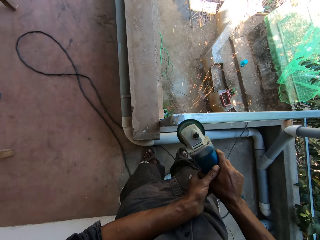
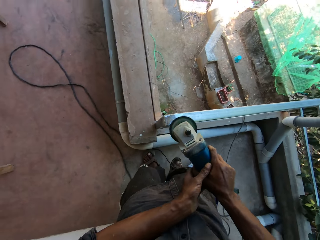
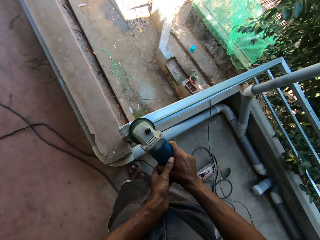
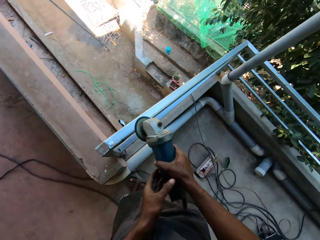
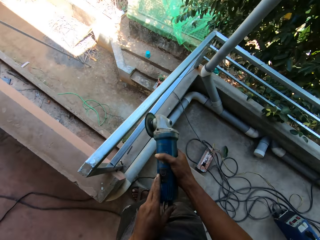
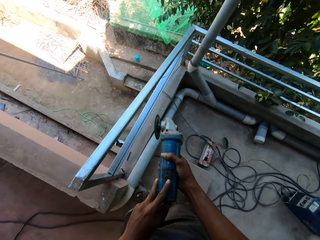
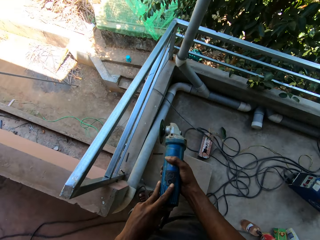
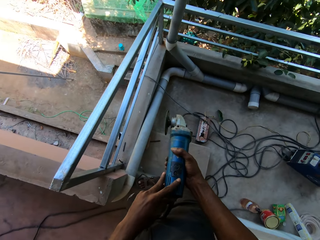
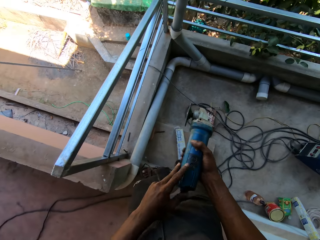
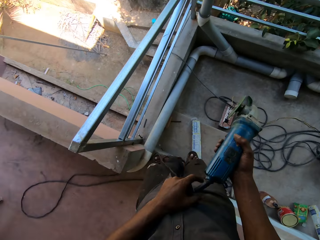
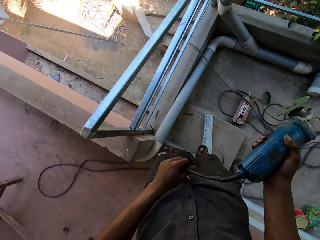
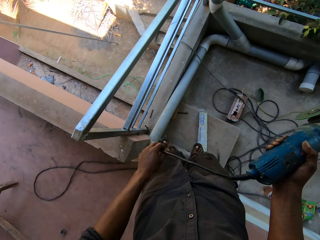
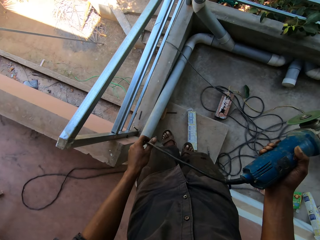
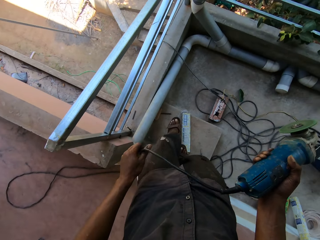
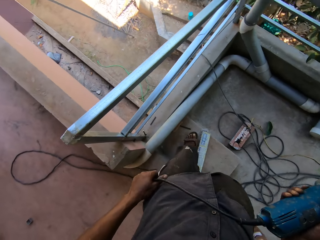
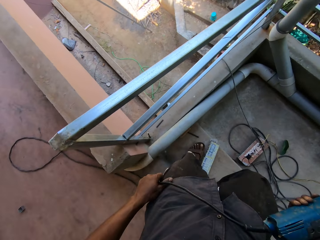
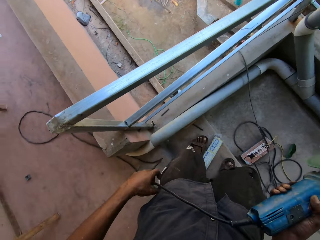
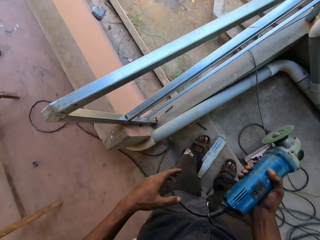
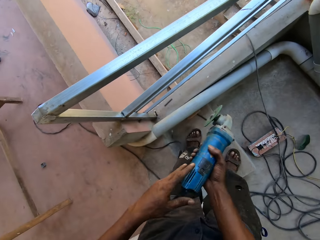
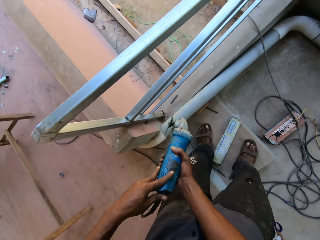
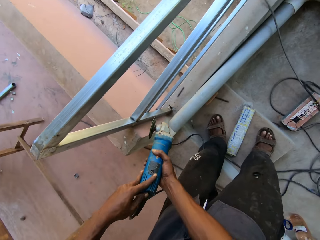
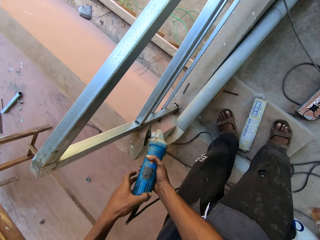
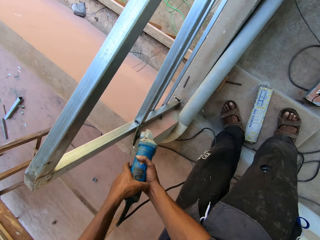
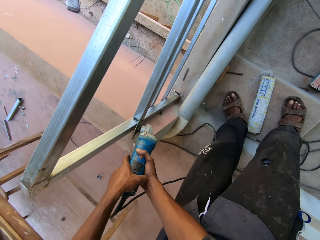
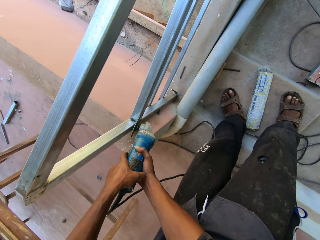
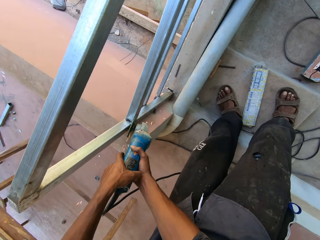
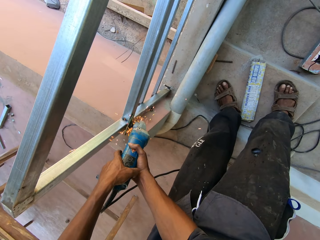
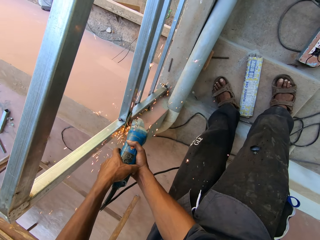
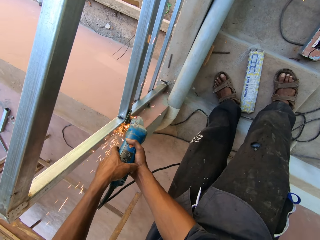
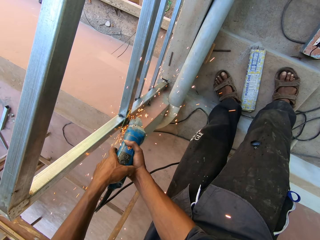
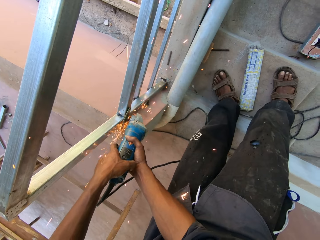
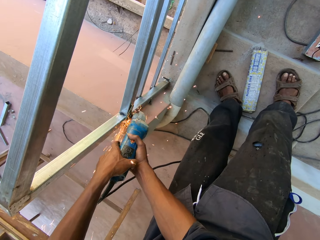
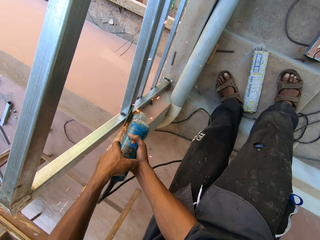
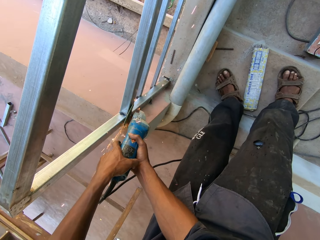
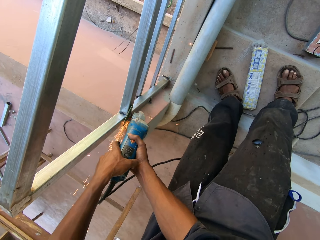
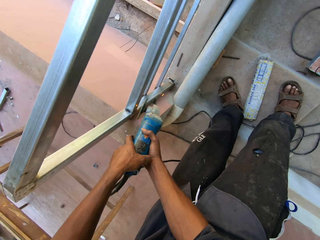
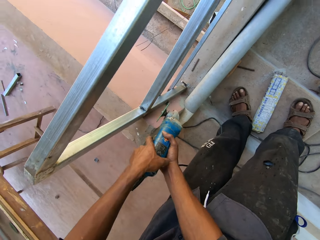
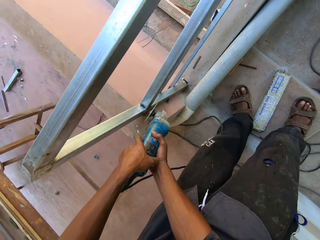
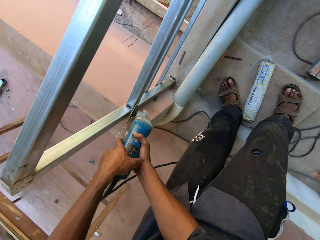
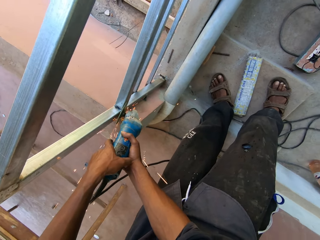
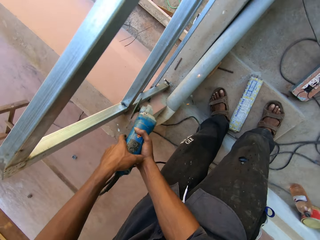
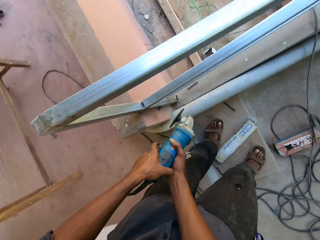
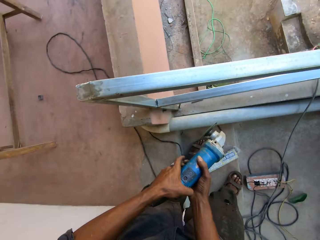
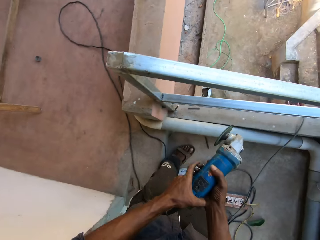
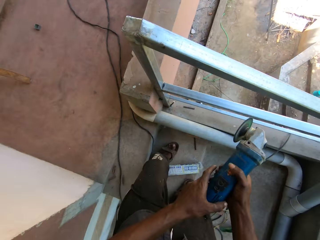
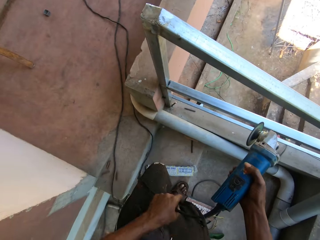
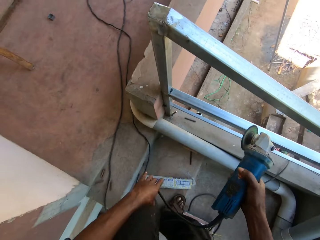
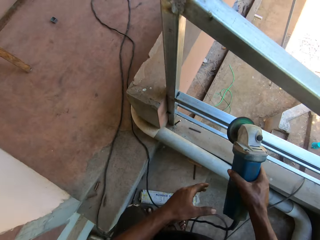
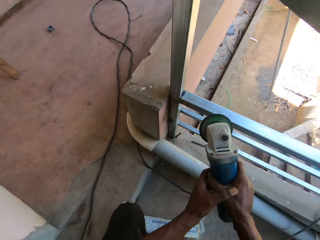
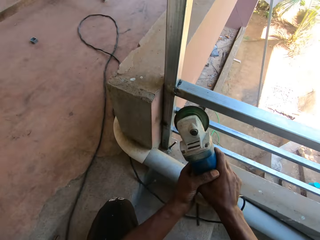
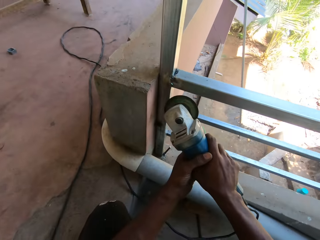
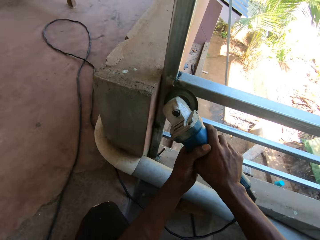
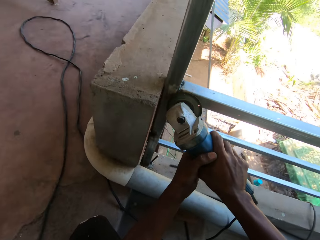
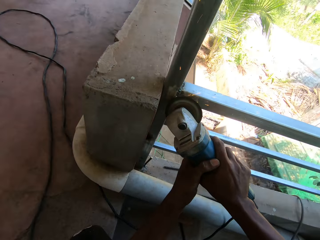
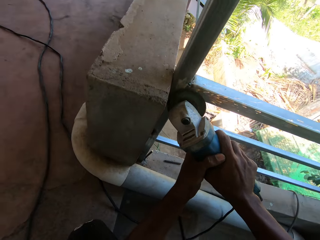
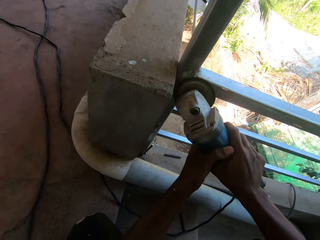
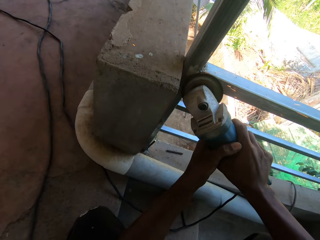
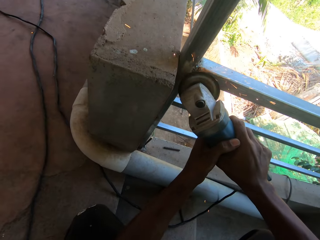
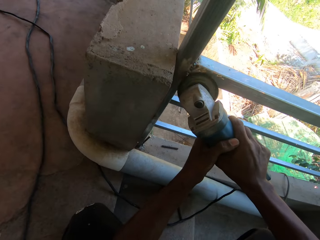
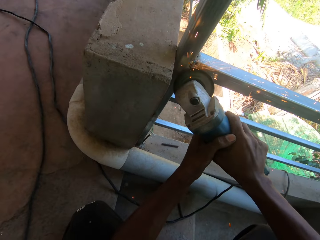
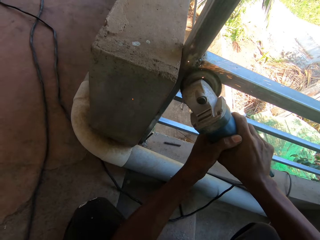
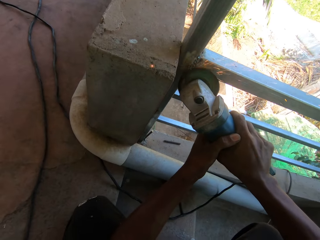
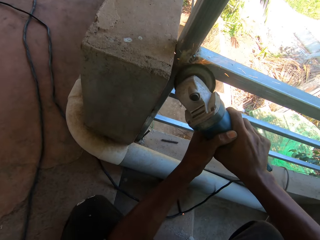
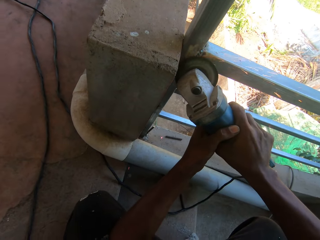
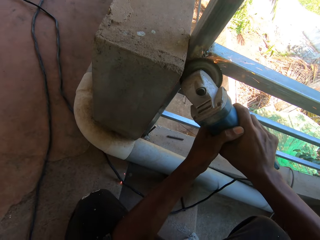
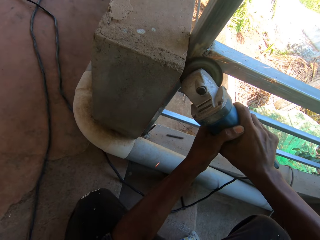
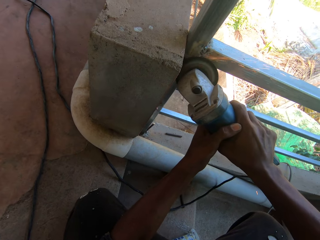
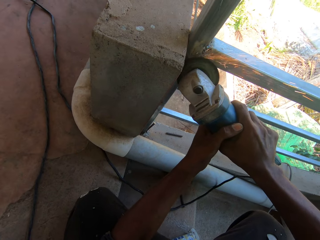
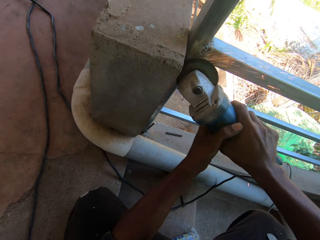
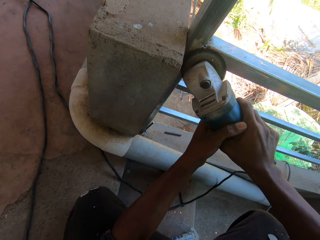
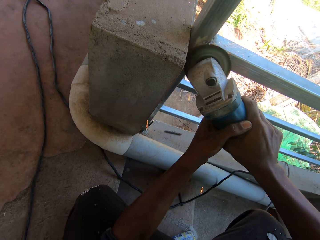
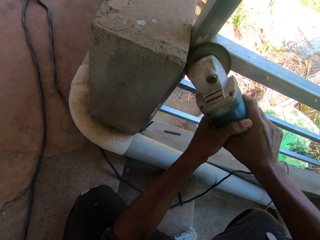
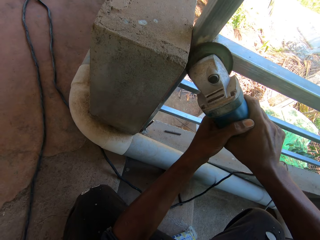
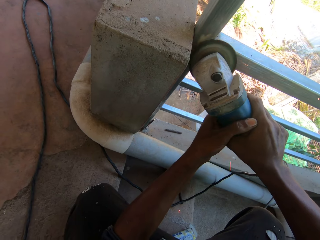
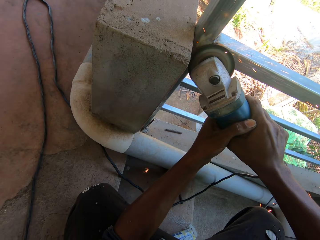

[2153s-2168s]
The camera wearer turns off the angle grinder with his left hand. He adjusts the cable of the angle grinder with his left hand. He turns on the angle grinder with his left hand. He scrapes the balcony rails with the angle grinder in his hands. He polishes a metallic structure. He moves around. He adjusts the cable of the angle grinder with his left hand. He holds the angle grinder with both hands. He scrapes the balcony rails with the angle grinder in his hands. He polishes the metallic structure.

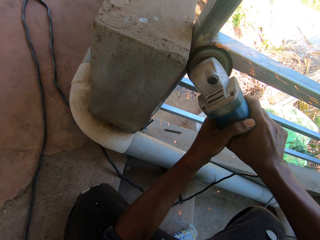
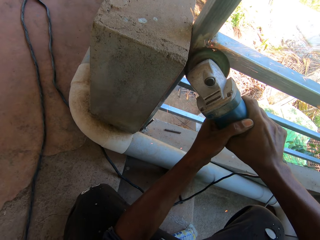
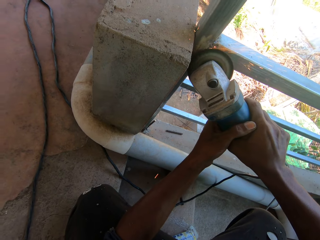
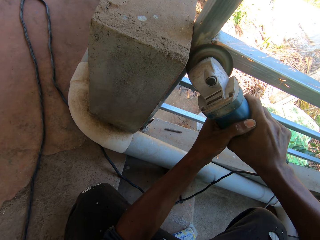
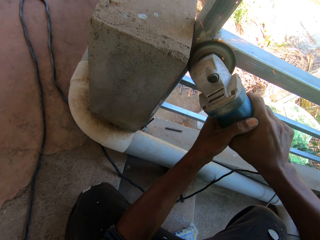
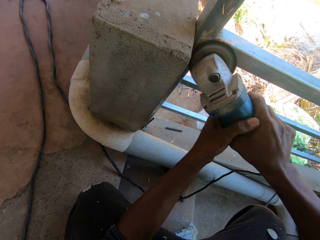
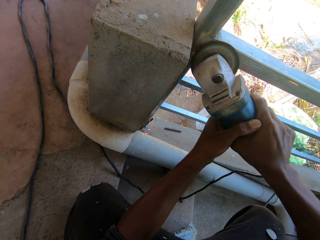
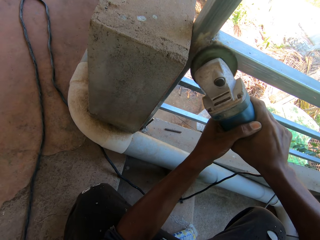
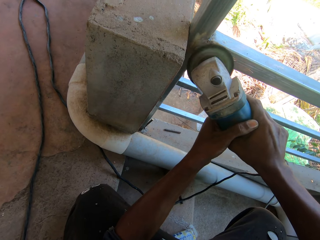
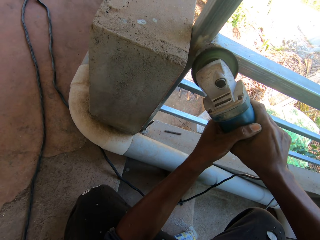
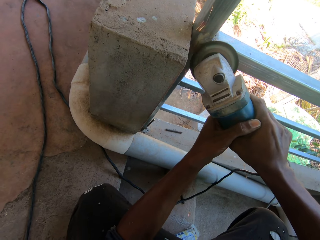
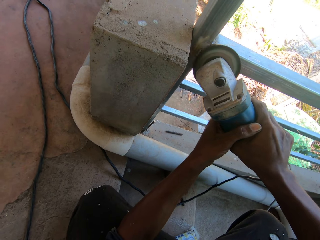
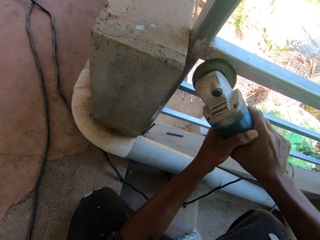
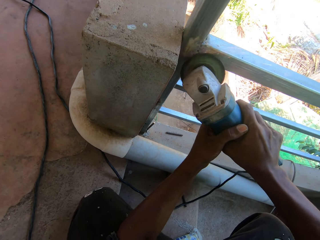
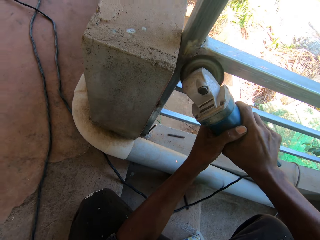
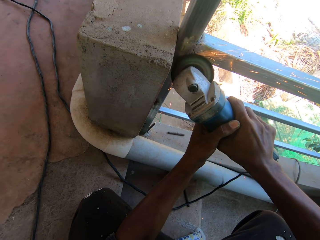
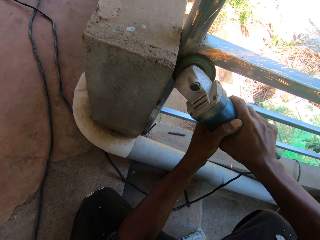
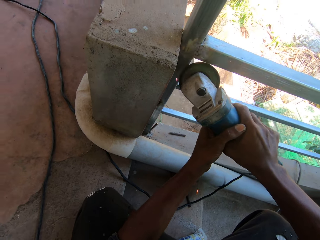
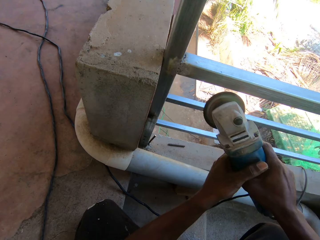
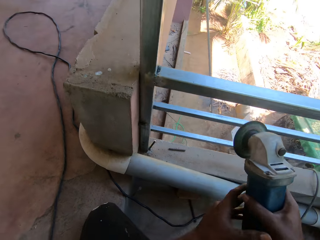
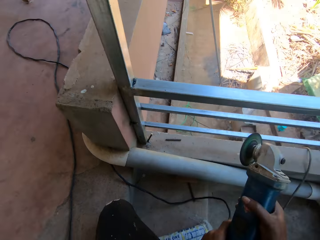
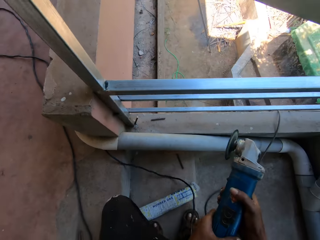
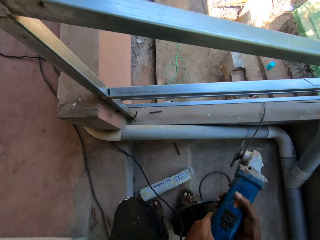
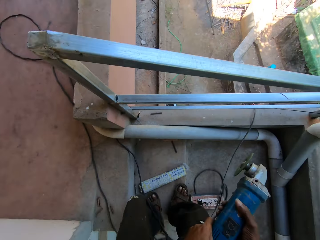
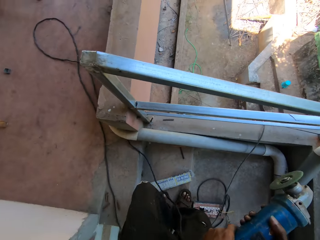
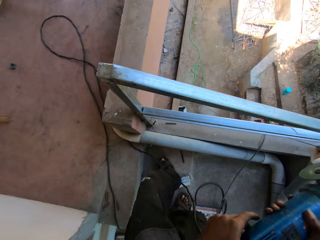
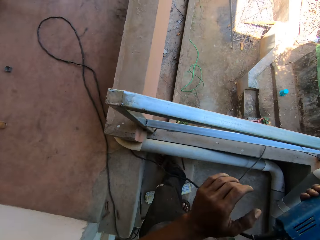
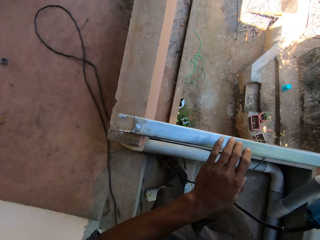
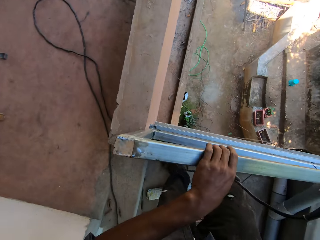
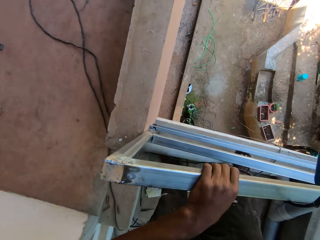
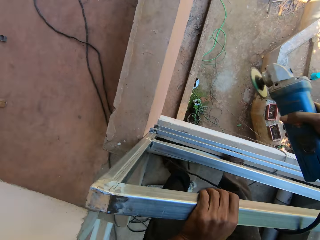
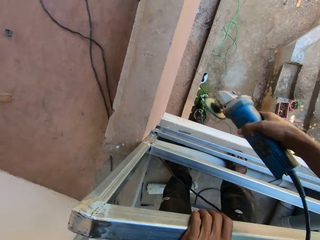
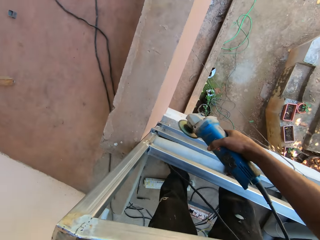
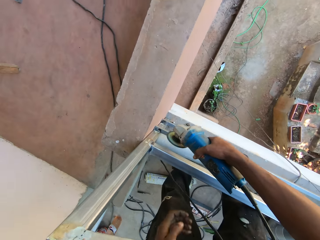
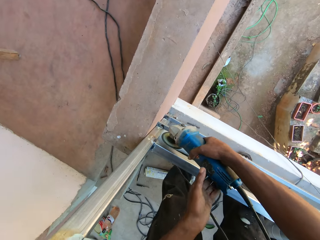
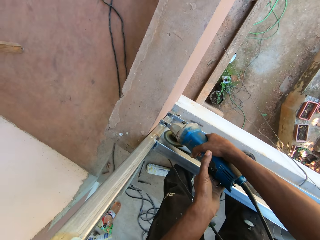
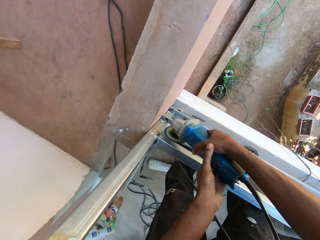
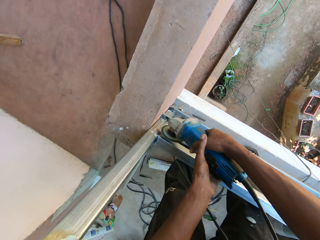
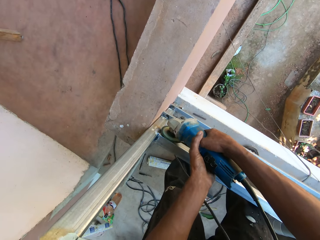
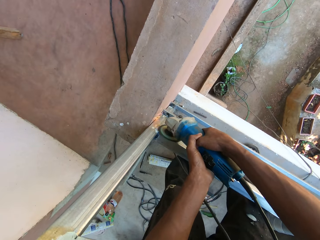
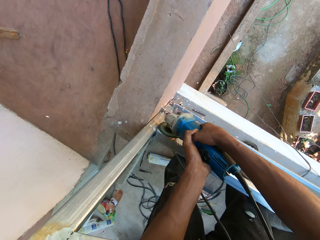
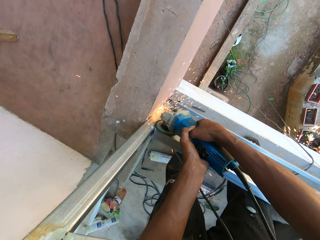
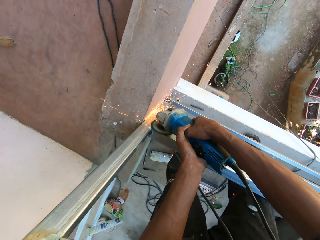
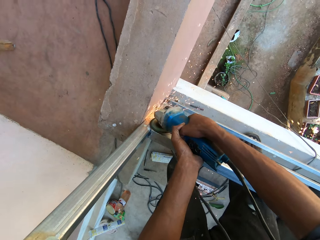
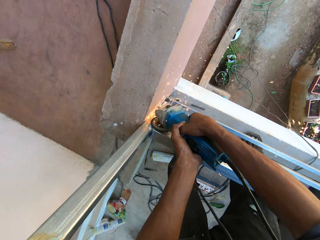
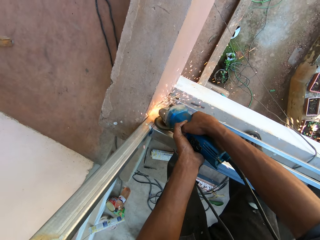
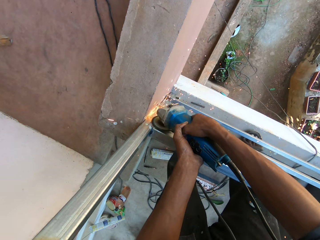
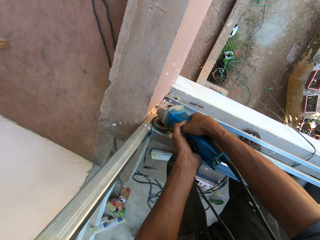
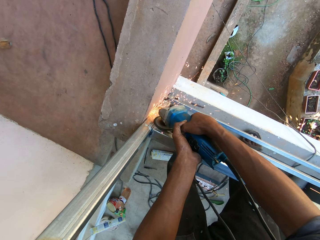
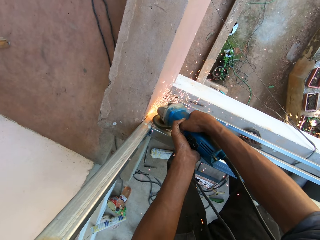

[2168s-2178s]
The camera wearer carries a grinder around a metallic structure. He places his left hand on the balcony rail. He grinds the pipe pole with the angle grinder in his right hand.
